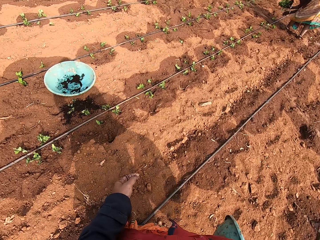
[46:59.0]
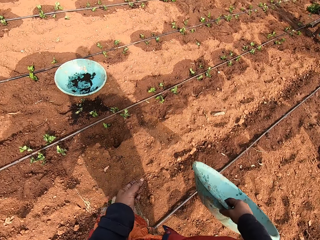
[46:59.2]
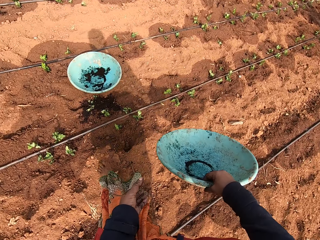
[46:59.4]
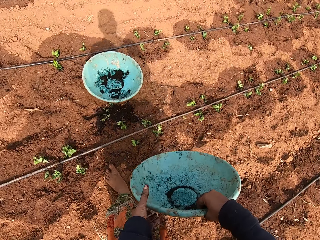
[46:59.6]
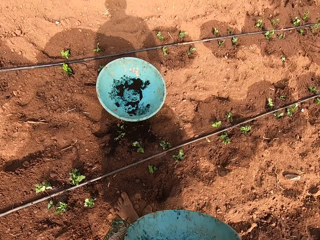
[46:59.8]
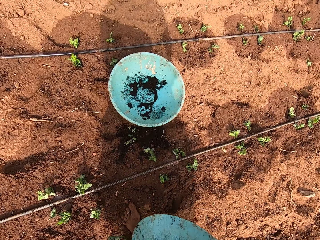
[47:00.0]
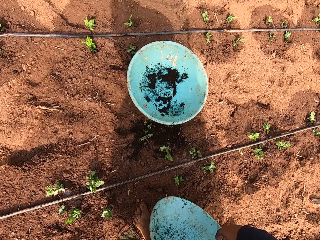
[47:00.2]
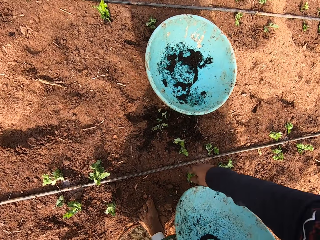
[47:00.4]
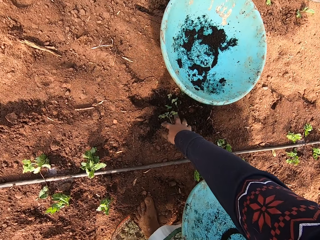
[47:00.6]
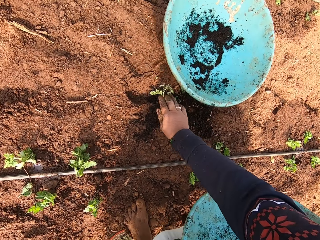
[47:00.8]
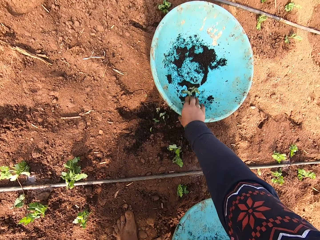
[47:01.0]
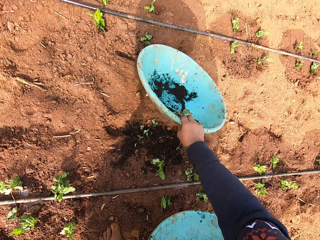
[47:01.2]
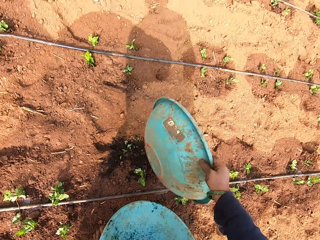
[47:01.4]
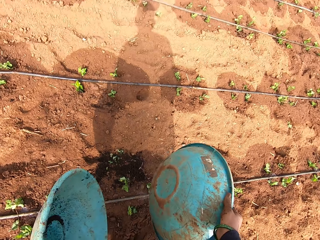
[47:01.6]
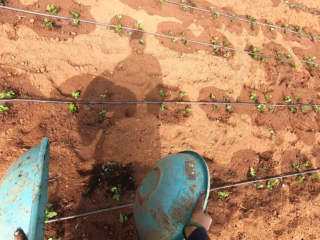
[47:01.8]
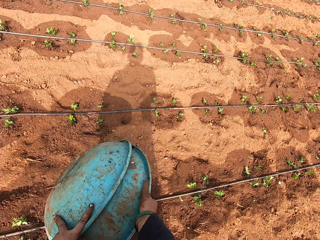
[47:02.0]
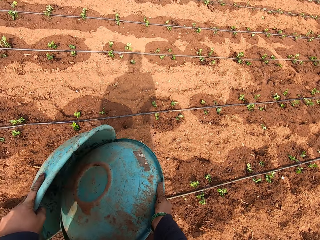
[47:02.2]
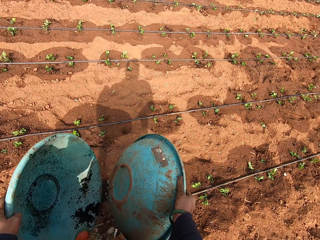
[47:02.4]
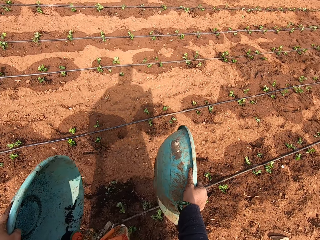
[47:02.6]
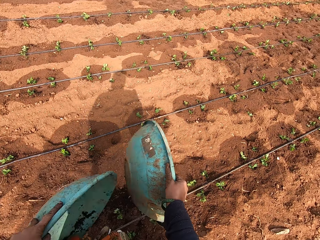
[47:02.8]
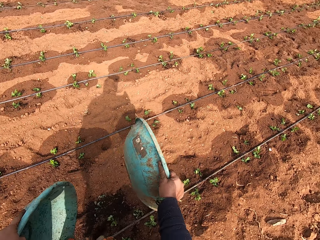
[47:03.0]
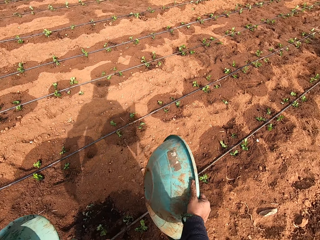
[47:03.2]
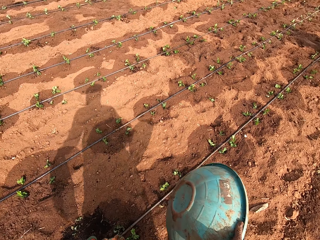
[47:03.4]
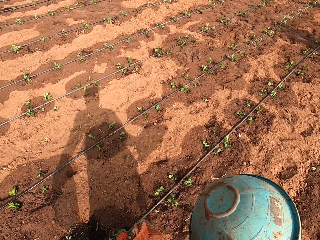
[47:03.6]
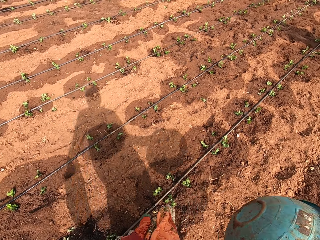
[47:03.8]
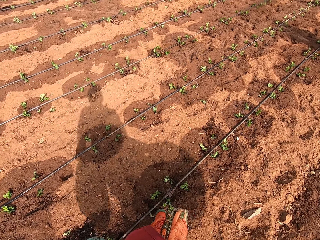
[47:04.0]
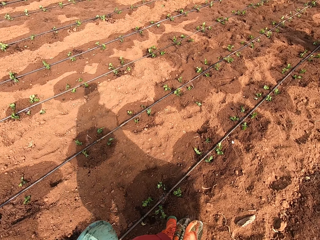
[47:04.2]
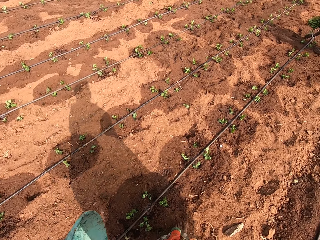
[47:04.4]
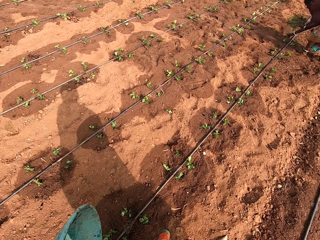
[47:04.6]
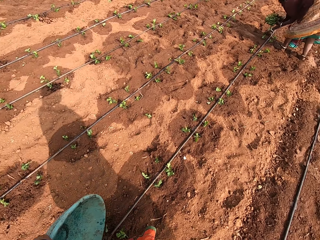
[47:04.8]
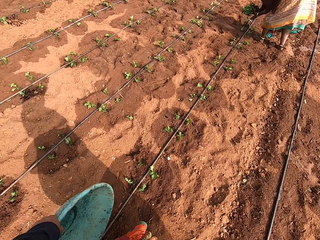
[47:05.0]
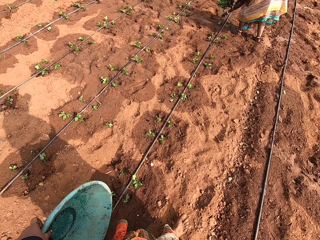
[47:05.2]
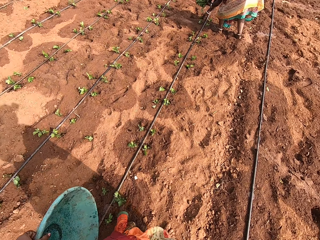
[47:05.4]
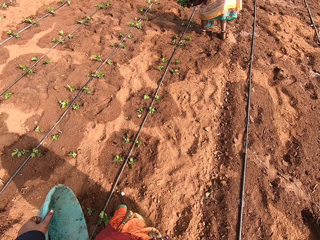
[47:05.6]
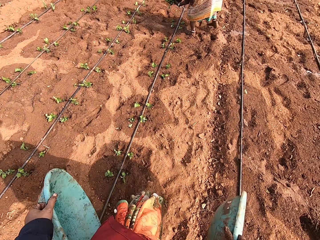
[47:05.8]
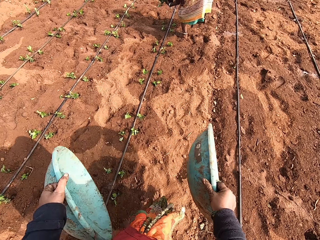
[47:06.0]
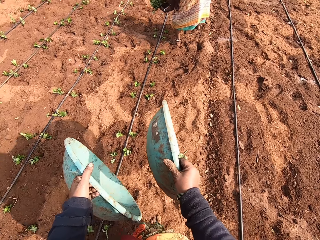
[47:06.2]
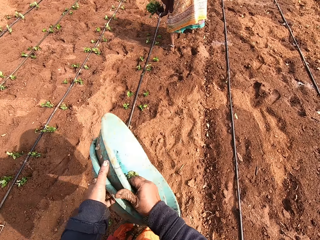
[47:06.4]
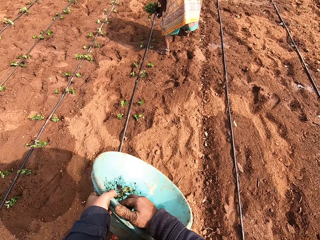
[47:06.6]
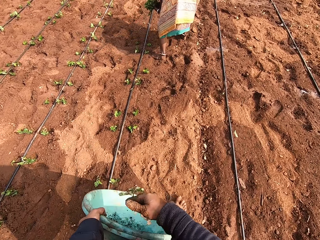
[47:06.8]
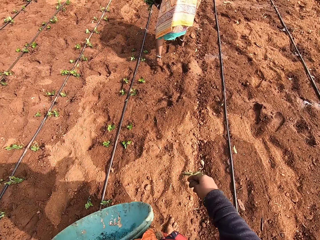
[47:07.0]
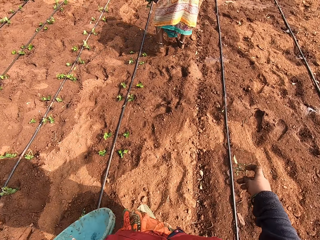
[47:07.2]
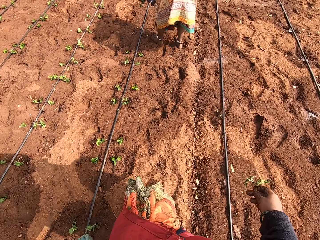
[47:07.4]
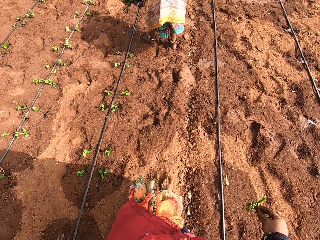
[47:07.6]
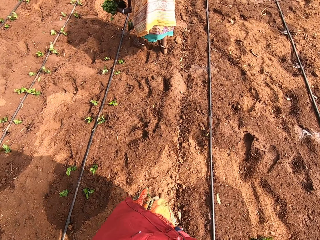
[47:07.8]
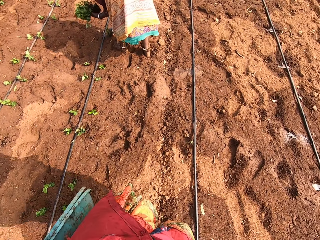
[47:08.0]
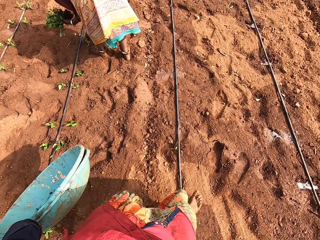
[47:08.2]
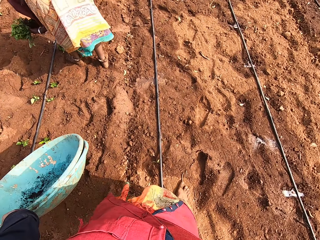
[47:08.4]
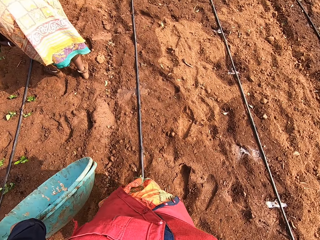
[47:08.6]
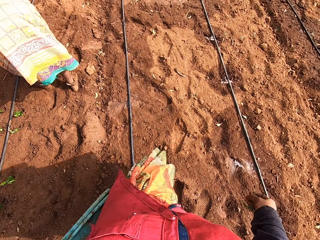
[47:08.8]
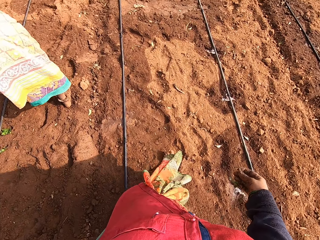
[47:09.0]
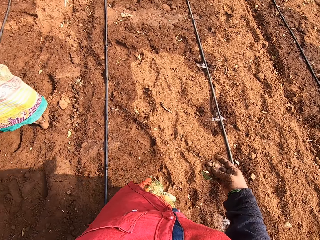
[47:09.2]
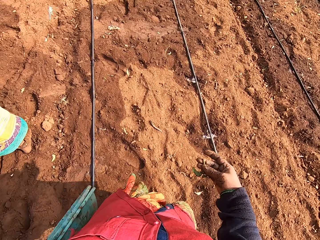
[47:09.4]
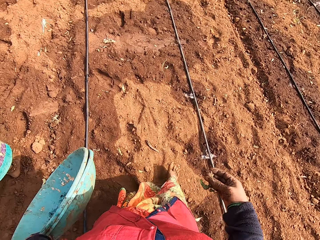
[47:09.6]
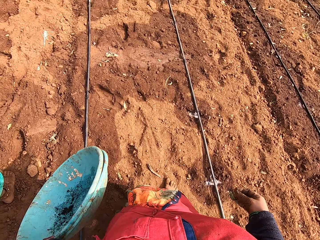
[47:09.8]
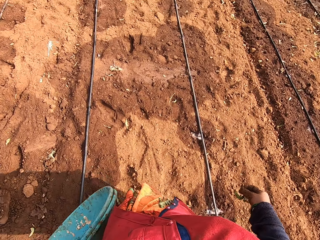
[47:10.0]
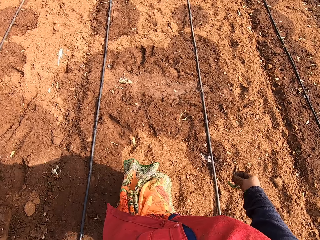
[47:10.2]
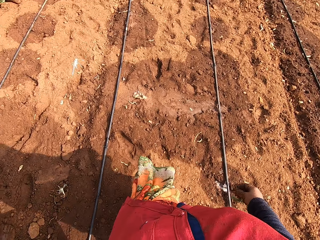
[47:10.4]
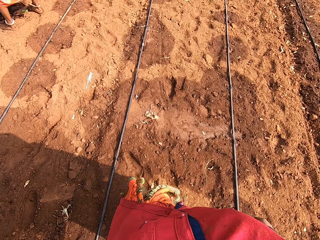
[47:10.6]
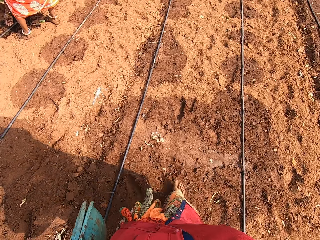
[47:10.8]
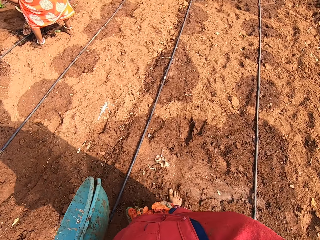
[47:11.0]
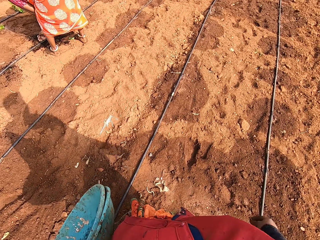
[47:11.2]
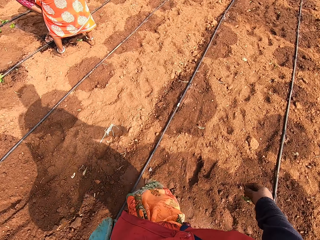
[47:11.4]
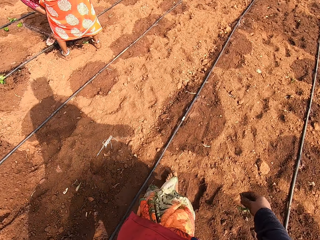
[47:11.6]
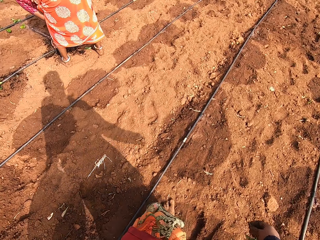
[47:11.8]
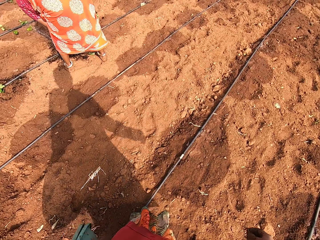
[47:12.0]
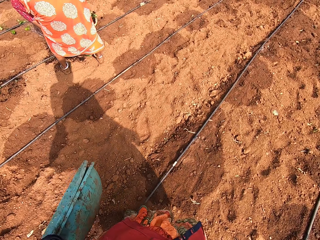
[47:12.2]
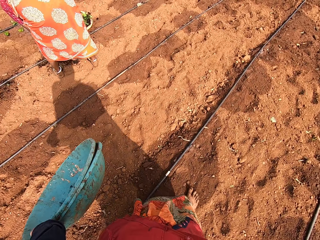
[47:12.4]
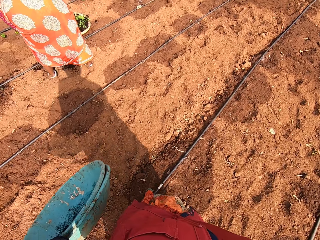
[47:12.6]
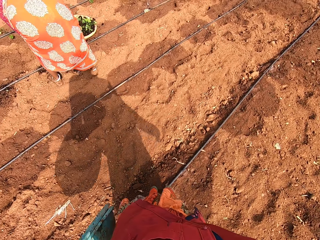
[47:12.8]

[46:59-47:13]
A woman takes a seedling from her left hand with her right hand. The woman plants the seedling in the ground with her right hand. The camera wearer passes the bucket from her right hand to her left hand. She picks up the tray. She picks up a seedling from the ground with her right hand. She holds the tray. She picks up the bucket from the ground with her right hand. She touches the plant. She hits the bucket in her left hand with the bucket in her right hand. The woman plants a seedling in the ground with her right hand, and picks up a seedling from the ground with her right hand. The camera wearer walks to another woman. She puts the bucket in her right hand into the bucket in her left hand. She moves the tray together. She holds the plant on the hand. The first woman plants the seedling in the ground with her right hand. The other woman washes her right hand with running water from an irrigation pipe on the ground.

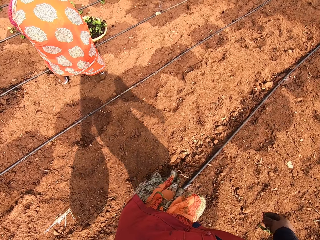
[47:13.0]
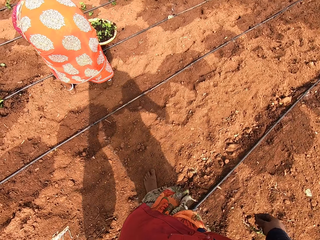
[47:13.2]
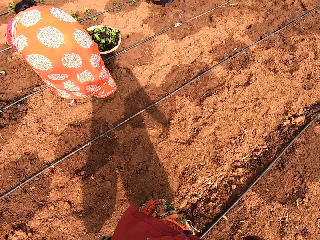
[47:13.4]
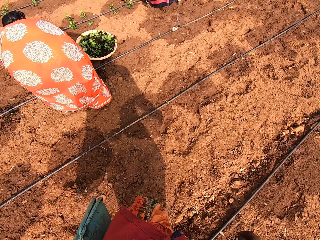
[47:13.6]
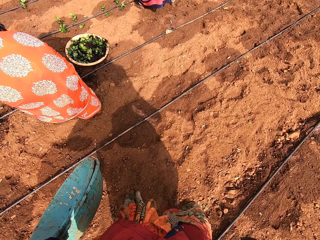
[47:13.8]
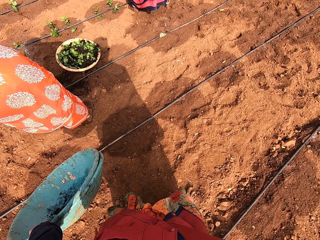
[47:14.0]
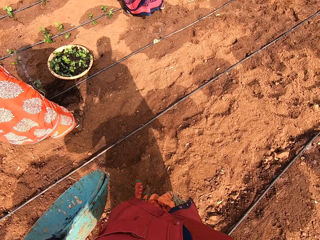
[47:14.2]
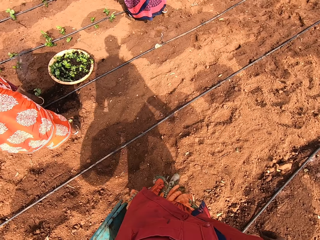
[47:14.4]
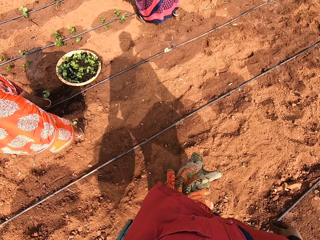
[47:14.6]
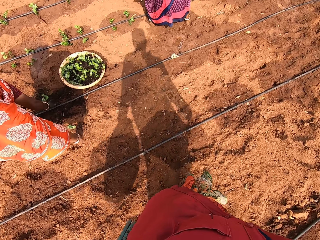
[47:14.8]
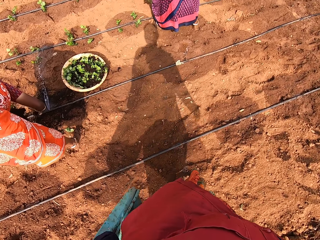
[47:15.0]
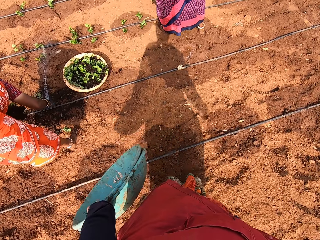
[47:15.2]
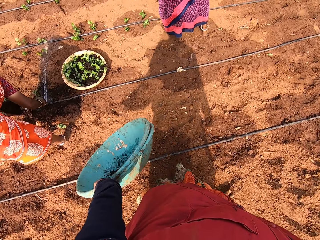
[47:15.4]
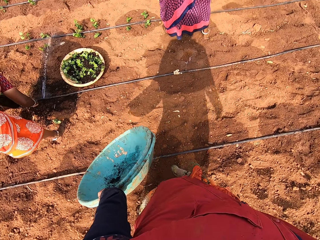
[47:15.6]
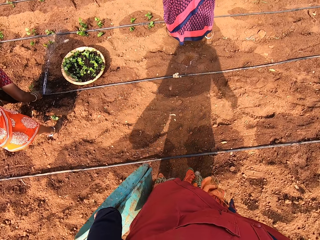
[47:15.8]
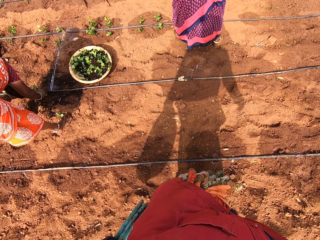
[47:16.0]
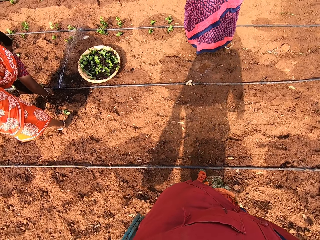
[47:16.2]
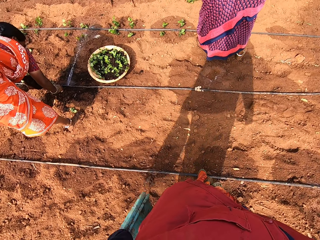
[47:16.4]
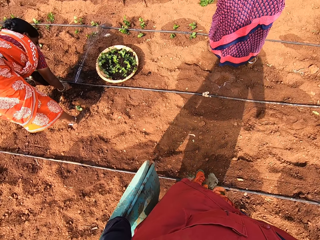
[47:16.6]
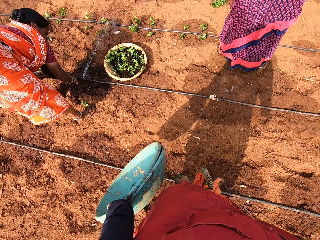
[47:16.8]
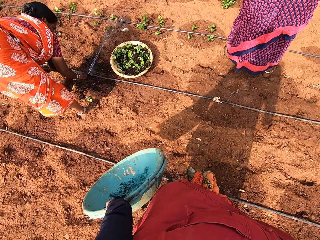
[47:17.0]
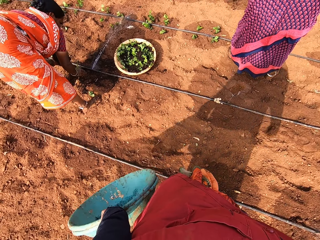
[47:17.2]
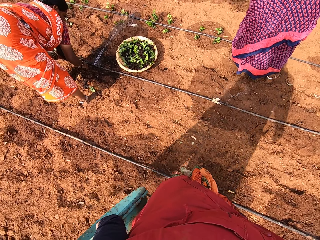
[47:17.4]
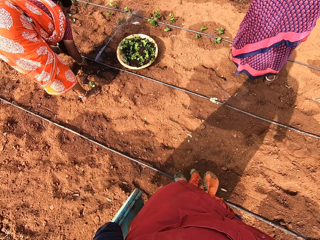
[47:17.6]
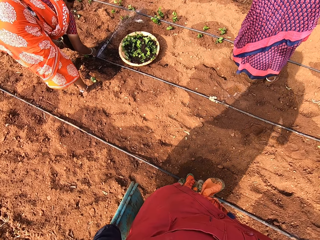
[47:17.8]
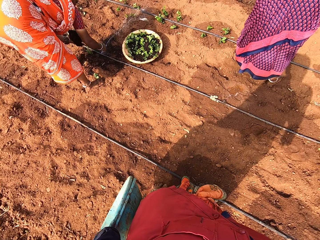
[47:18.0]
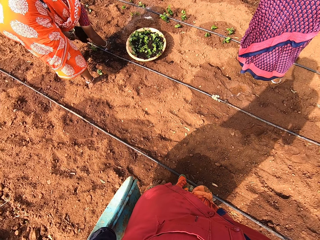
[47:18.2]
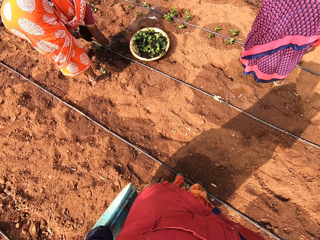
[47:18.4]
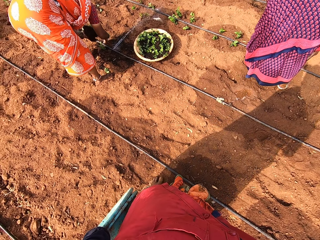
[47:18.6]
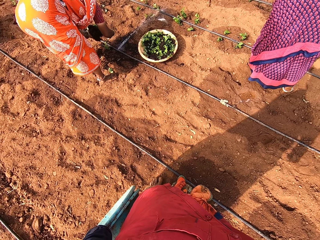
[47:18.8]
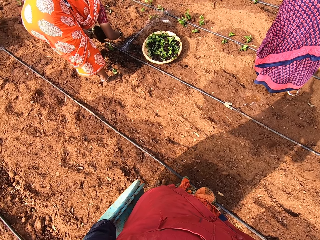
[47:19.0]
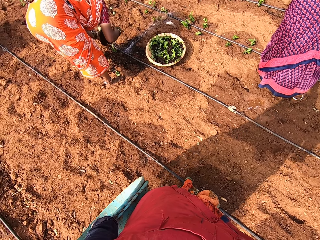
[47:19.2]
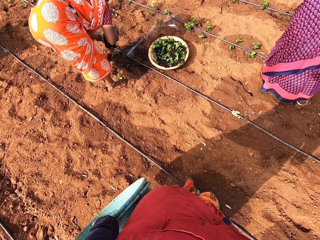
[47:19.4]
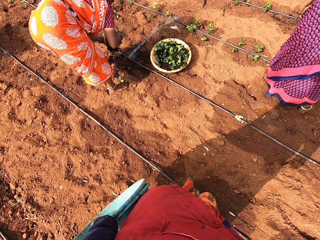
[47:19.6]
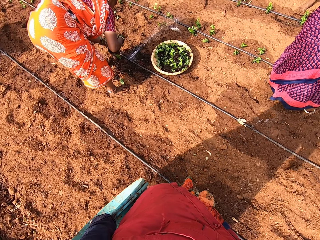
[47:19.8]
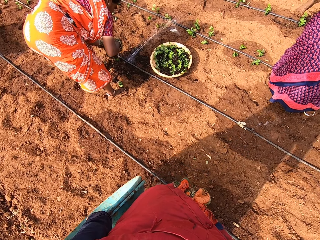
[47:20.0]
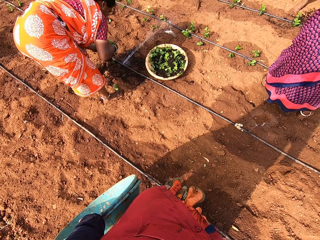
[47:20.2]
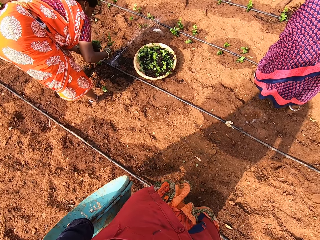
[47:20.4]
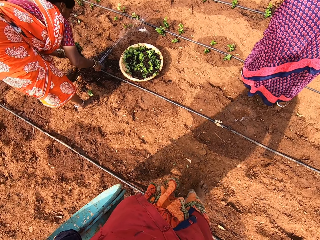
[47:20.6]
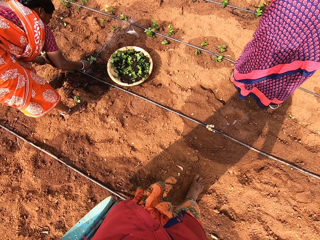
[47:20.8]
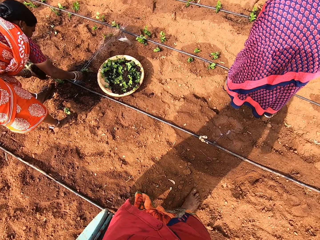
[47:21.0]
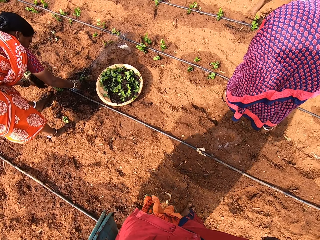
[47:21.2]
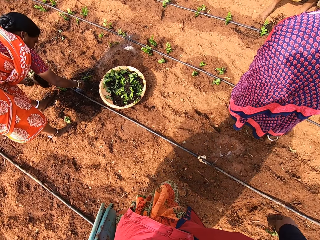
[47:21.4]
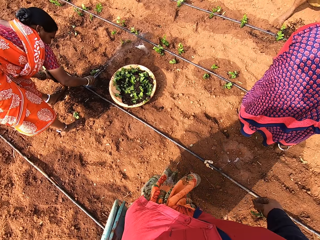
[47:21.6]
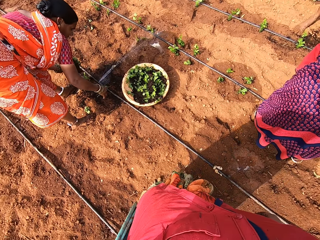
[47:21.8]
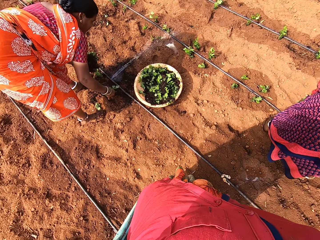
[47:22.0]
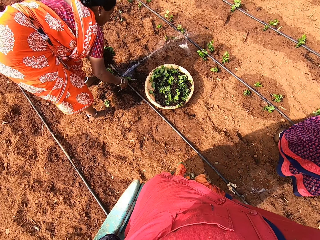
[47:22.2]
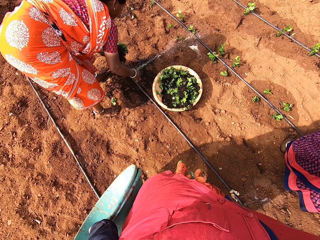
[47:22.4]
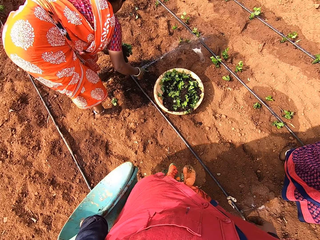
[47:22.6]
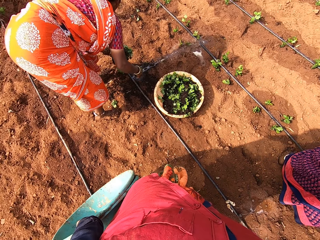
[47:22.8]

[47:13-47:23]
A woman rinses a seedling in her right hand with running water from the irrigation pipe on the ground. The woman plants the seedling in the ground with her right hand, and washes her right hand with running water from the irrigation pipe on the ground. The camera wearer stands near the woman. The woman takes a seedling from her left hand with her right hand, and rinses the seedling in her right hand with running water from the irrigation pipe on the ground.
